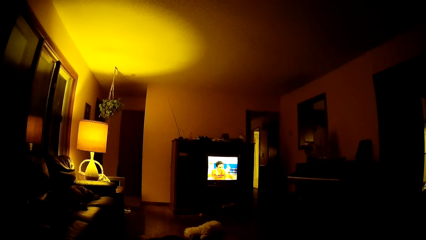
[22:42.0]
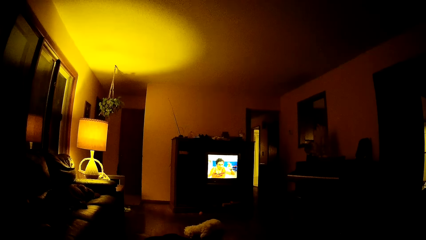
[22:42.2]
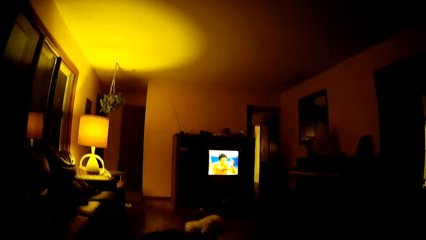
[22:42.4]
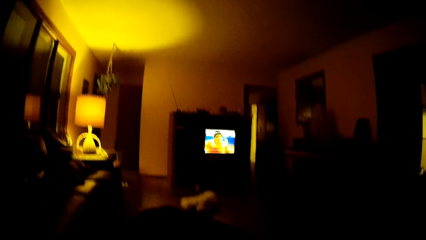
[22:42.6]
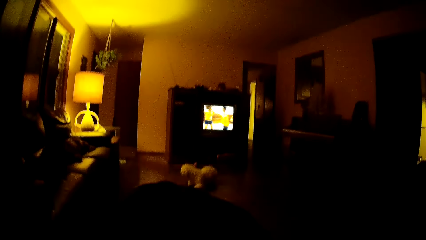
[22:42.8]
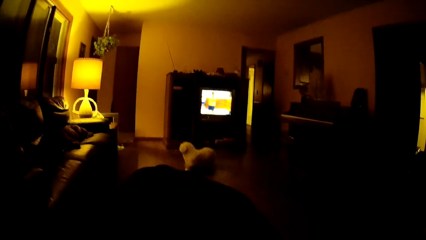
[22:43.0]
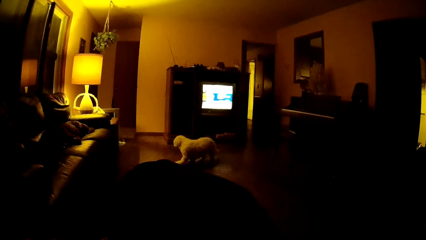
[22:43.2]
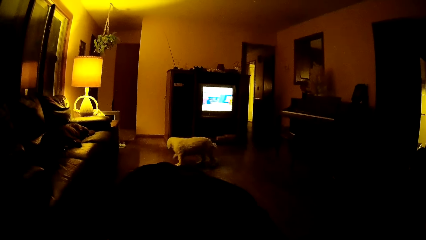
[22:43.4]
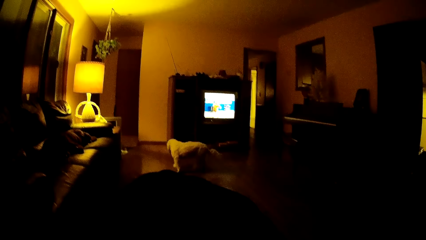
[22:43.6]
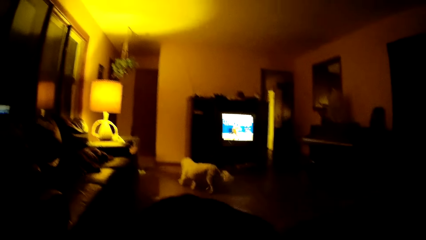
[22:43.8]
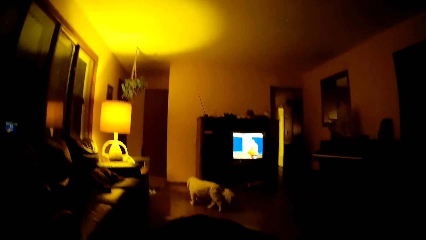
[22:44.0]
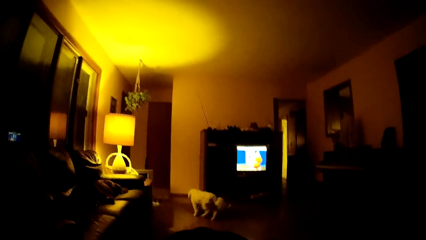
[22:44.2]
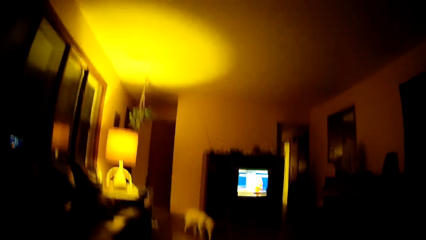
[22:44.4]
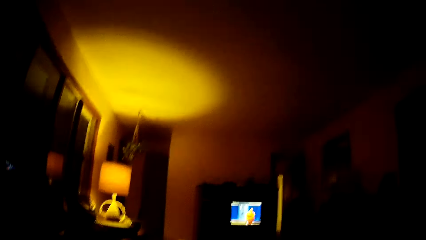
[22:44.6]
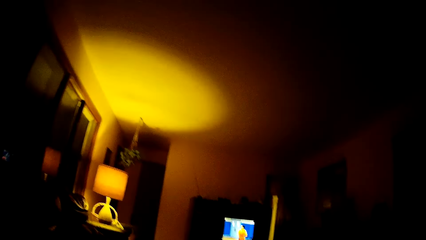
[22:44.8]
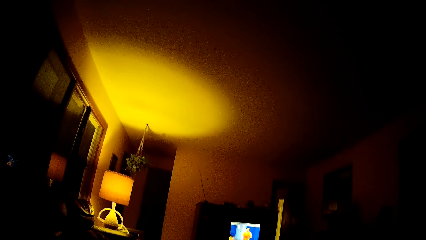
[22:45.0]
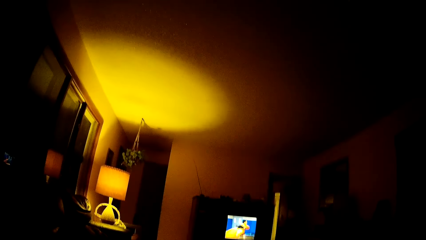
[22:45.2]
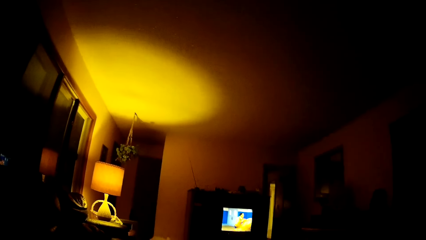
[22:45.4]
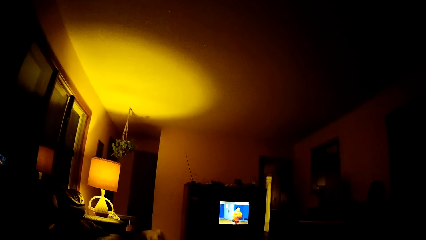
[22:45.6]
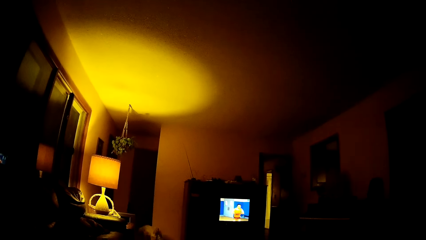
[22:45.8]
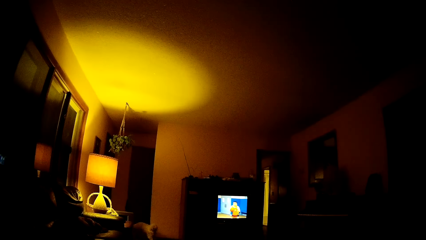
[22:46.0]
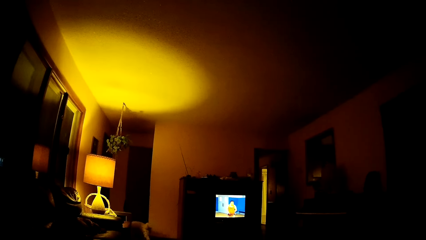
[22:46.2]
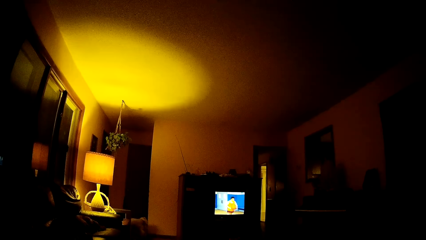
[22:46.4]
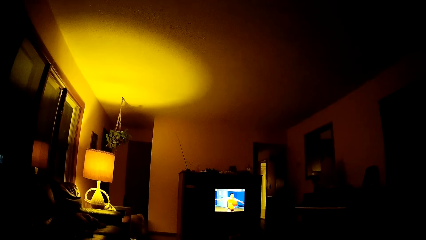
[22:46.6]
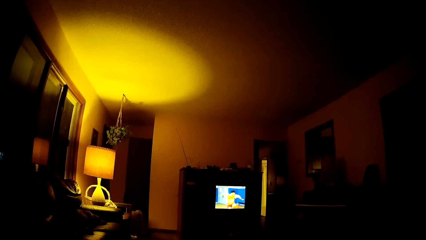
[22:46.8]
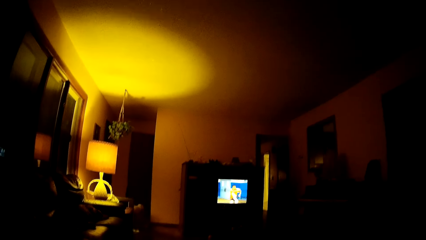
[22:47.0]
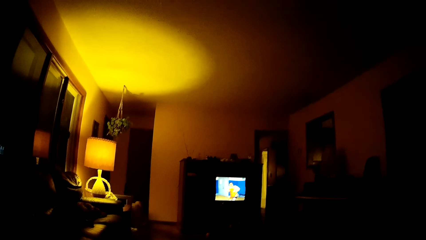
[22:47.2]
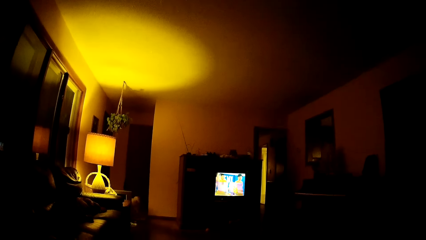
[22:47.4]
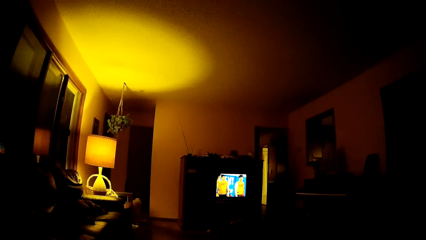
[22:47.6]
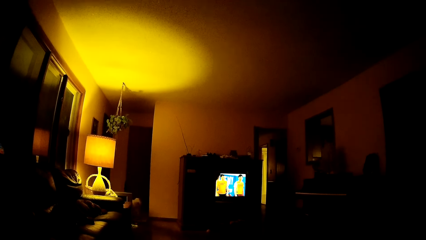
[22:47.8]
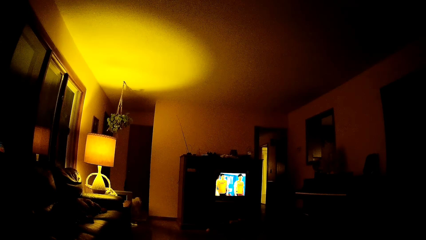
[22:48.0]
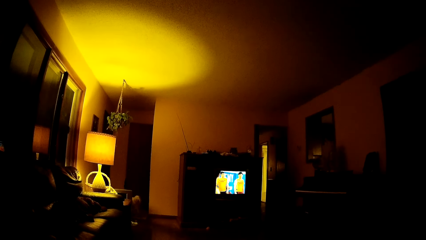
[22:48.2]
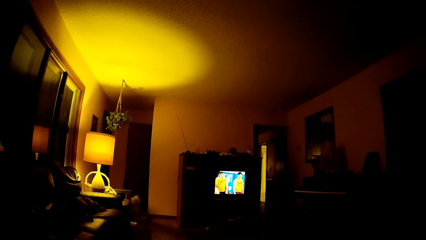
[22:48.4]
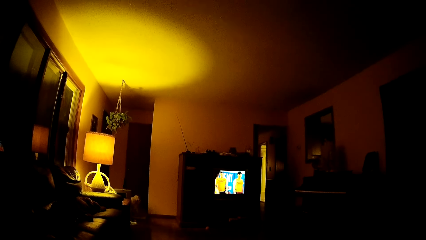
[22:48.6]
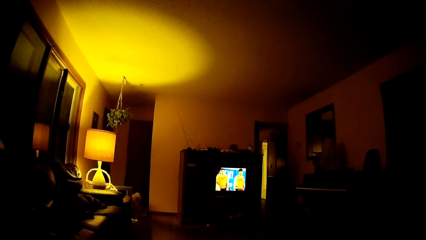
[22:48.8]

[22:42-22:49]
The dog leaves the sitting room.

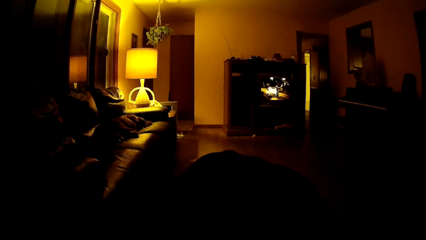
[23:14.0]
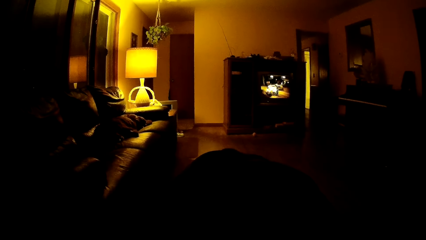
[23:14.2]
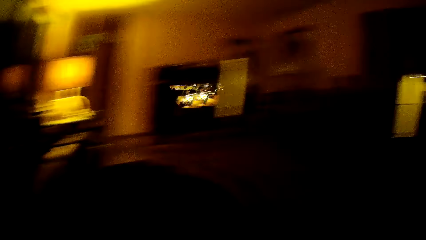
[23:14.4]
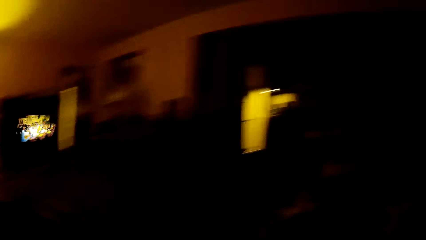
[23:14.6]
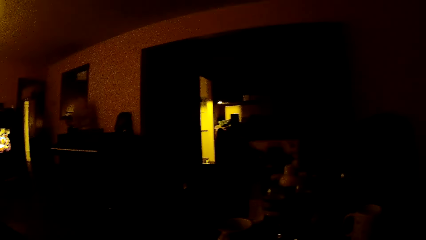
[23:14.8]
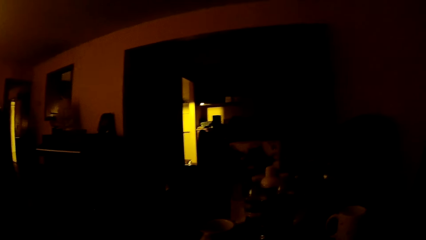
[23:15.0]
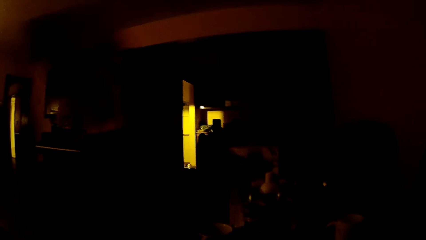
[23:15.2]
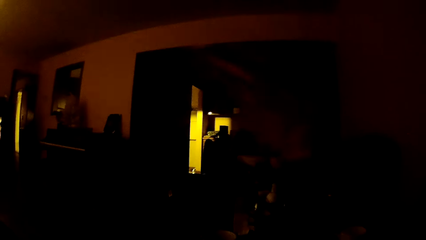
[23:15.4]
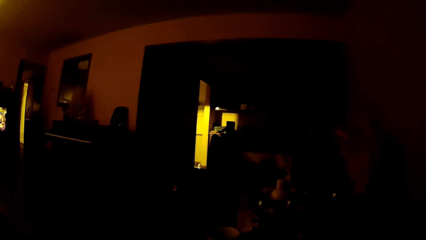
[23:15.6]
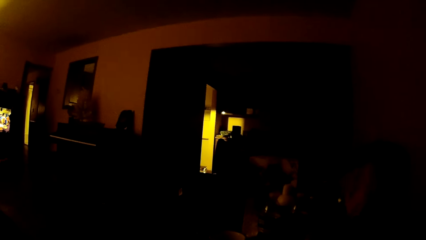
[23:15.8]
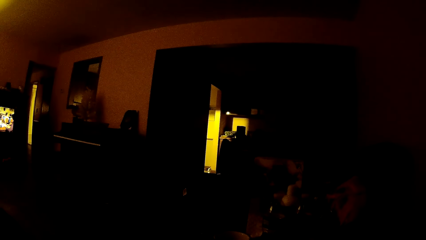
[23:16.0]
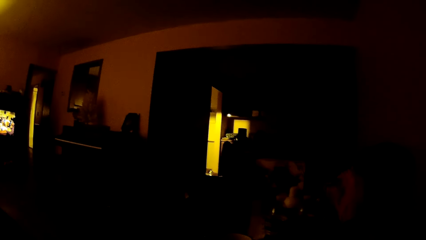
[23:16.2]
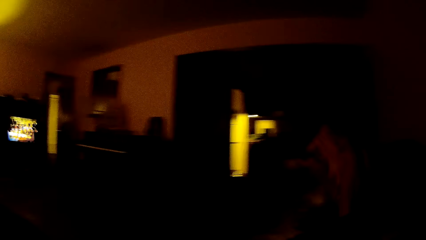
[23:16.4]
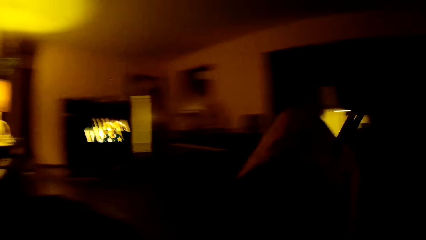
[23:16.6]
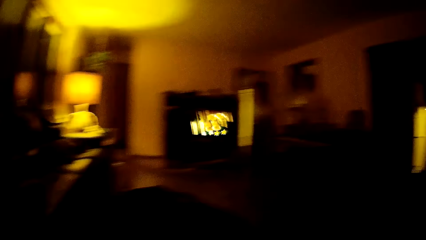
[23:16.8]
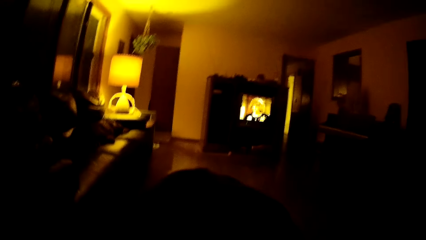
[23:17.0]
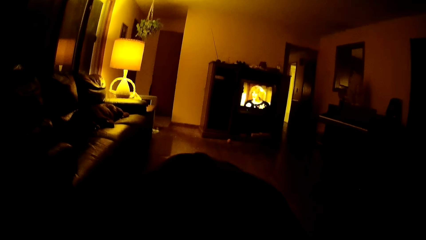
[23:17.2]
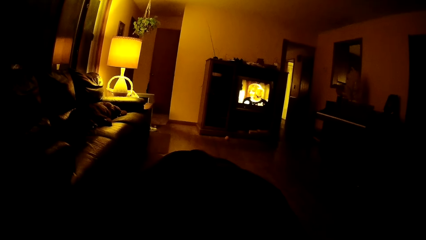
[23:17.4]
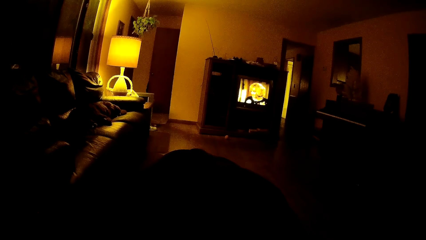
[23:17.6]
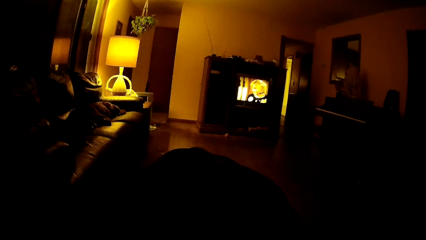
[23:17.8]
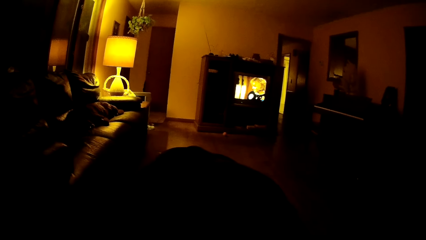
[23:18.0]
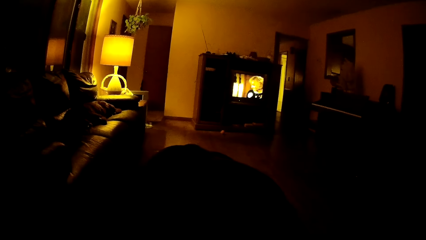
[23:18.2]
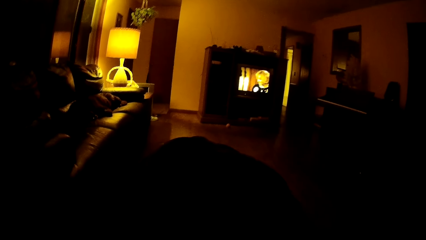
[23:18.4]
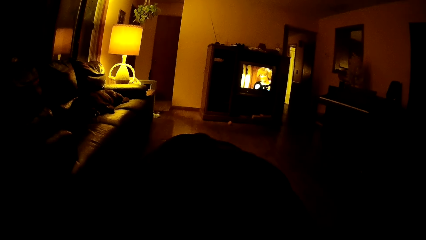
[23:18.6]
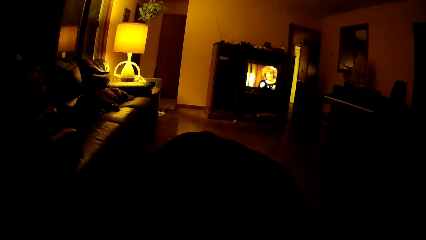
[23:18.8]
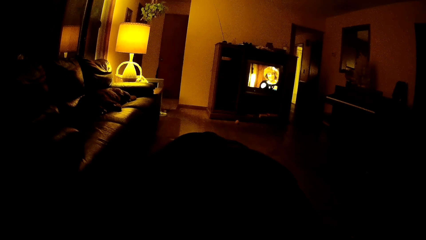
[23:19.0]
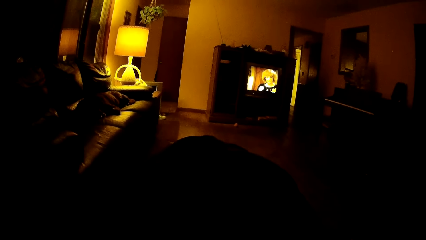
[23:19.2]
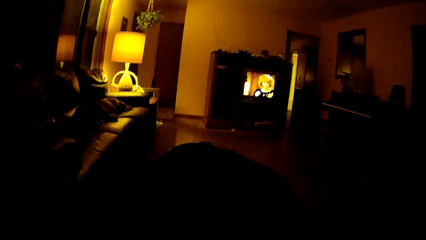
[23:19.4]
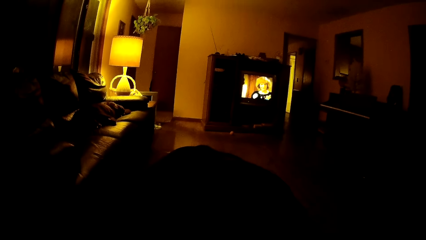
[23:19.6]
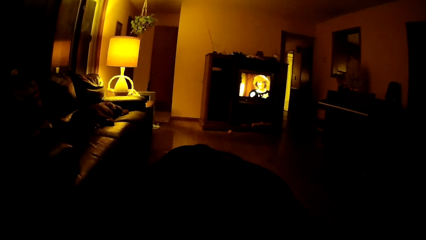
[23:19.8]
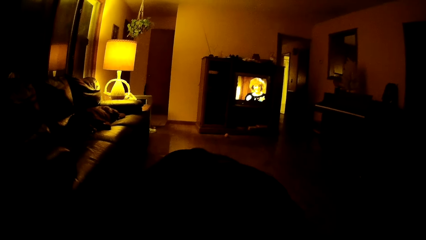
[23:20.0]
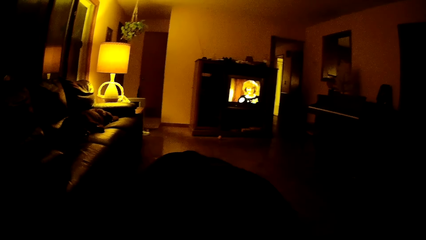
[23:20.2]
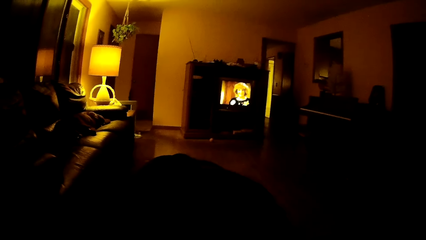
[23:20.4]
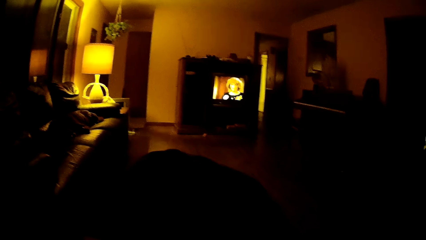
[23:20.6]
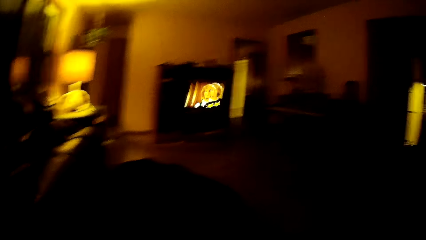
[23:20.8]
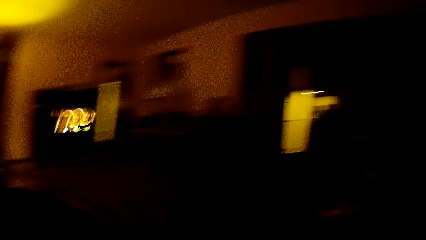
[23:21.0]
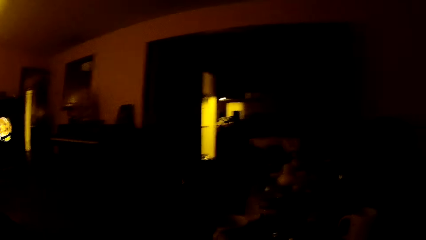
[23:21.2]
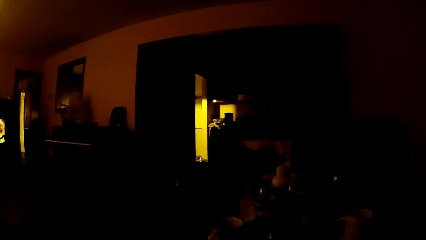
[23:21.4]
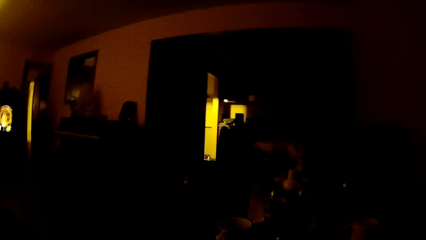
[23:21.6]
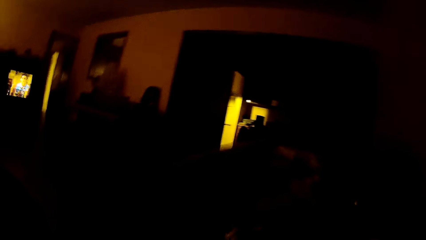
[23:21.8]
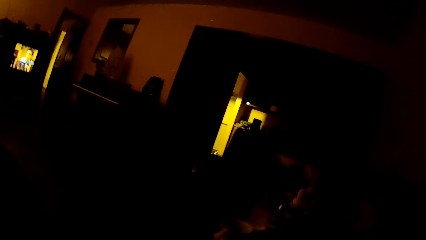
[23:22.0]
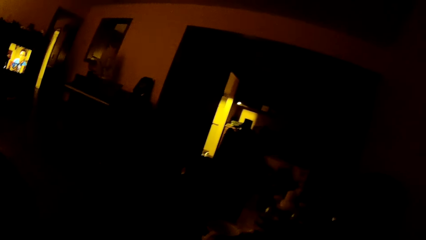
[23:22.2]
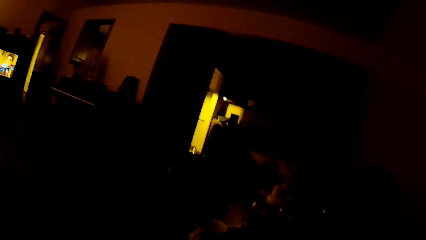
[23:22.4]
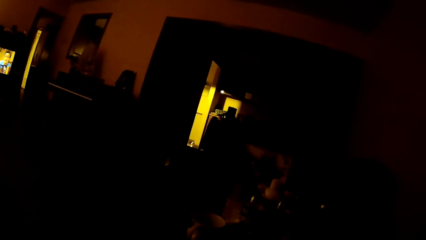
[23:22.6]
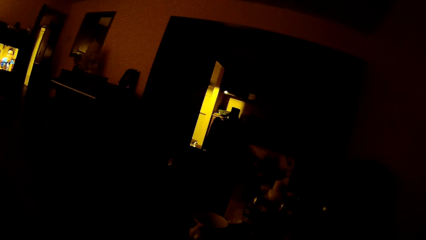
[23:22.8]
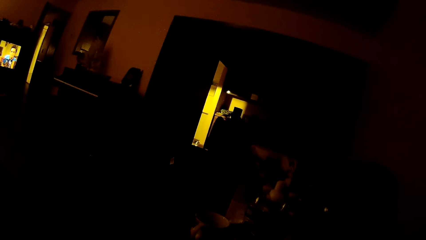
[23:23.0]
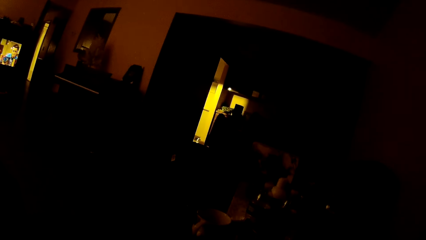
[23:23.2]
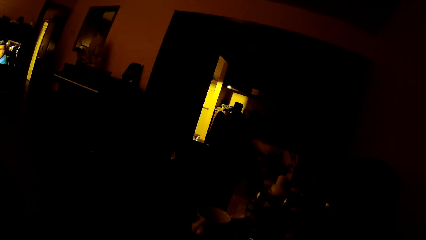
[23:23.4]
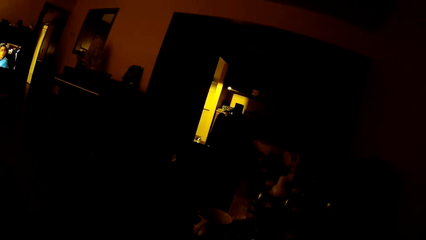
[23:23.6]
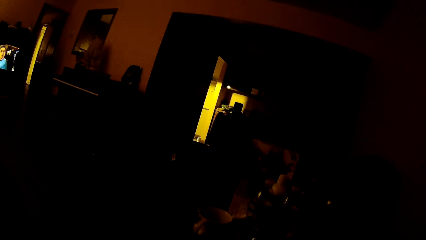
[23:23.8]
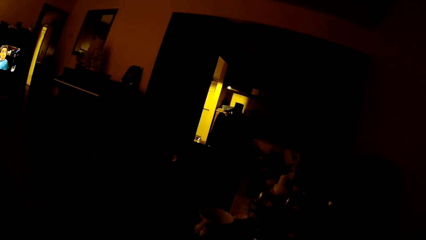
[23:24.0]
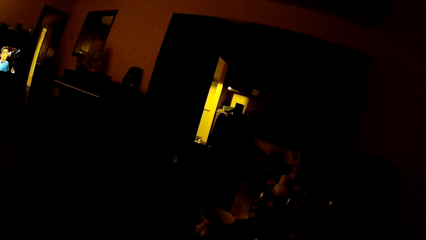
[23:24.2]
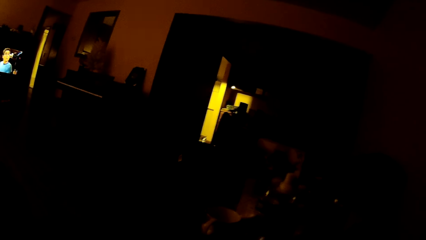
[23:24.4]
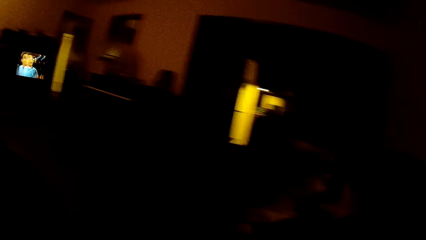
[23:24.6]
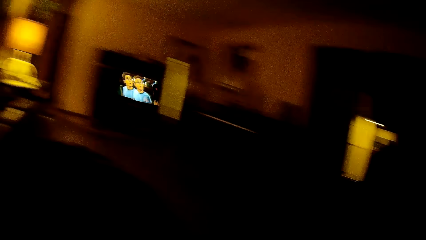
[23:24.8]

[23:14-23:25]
The camera wearer looks to the right. They watch television in the sitting room. They look to the right.
